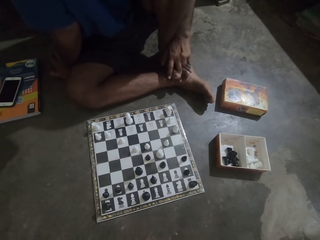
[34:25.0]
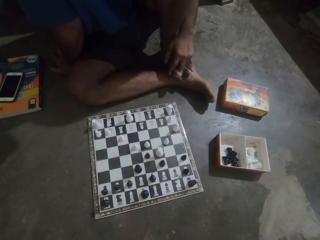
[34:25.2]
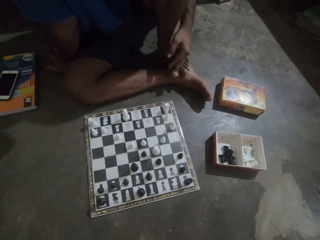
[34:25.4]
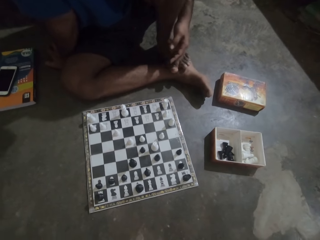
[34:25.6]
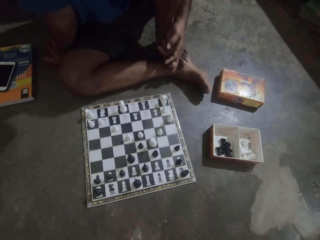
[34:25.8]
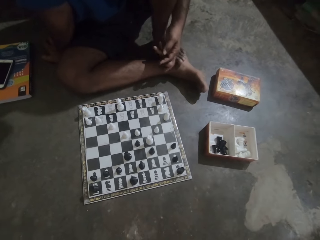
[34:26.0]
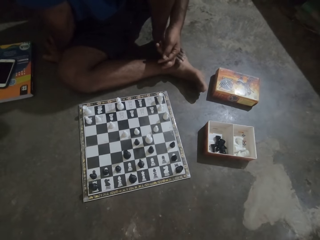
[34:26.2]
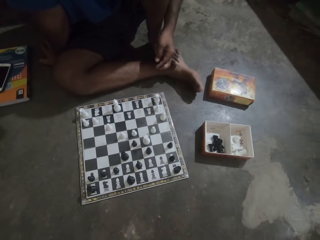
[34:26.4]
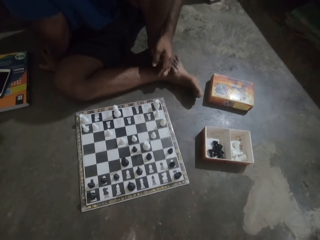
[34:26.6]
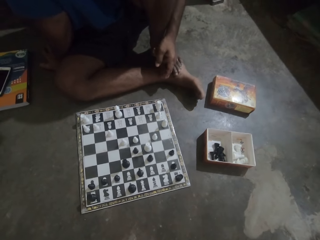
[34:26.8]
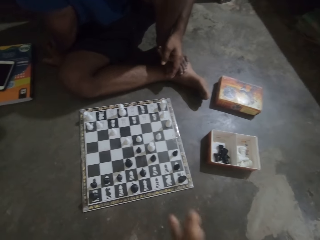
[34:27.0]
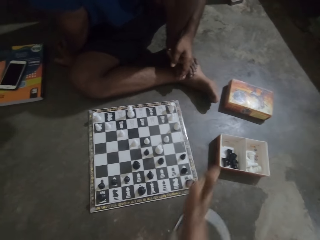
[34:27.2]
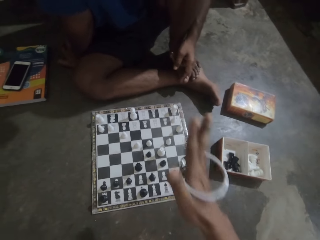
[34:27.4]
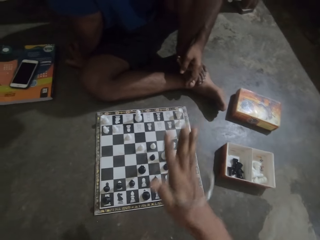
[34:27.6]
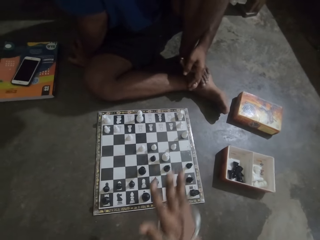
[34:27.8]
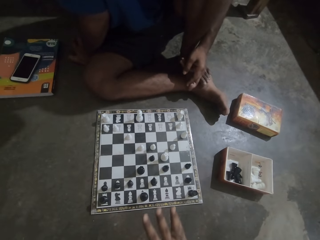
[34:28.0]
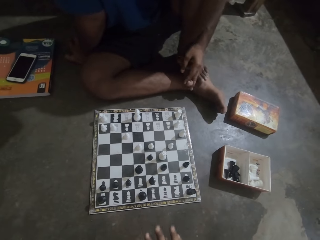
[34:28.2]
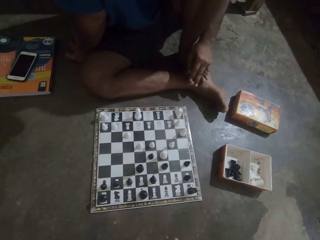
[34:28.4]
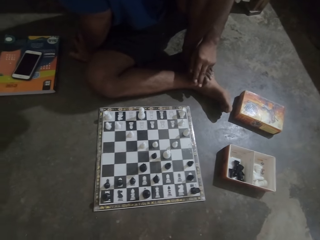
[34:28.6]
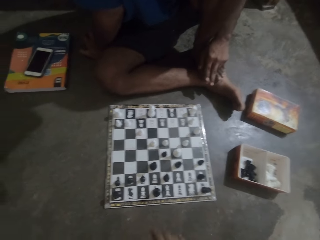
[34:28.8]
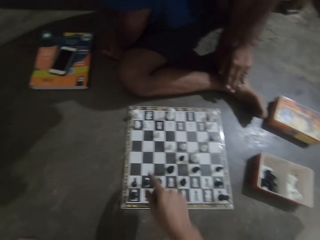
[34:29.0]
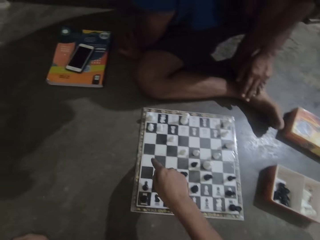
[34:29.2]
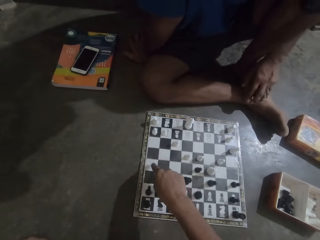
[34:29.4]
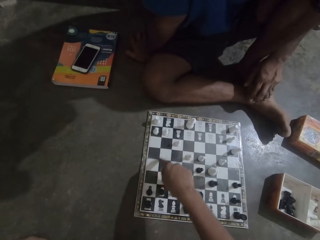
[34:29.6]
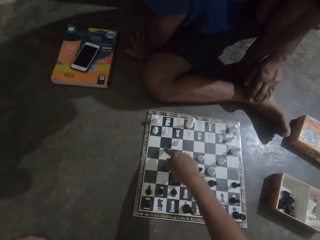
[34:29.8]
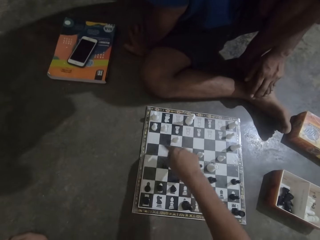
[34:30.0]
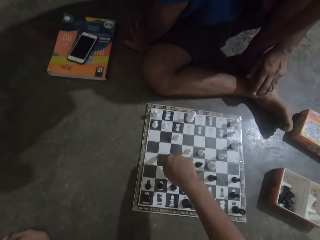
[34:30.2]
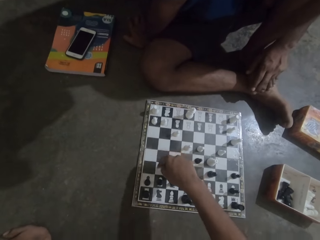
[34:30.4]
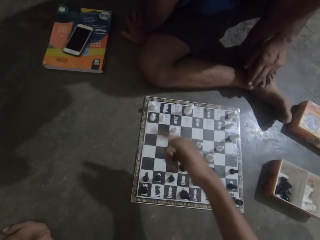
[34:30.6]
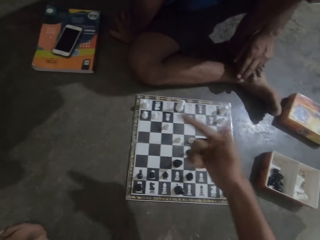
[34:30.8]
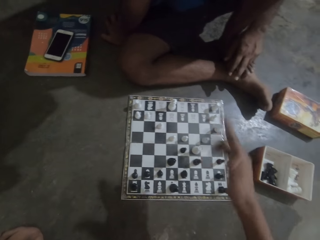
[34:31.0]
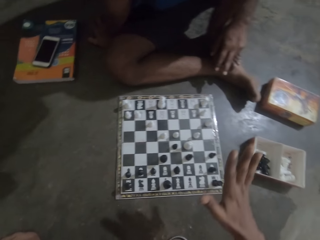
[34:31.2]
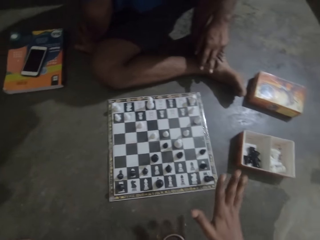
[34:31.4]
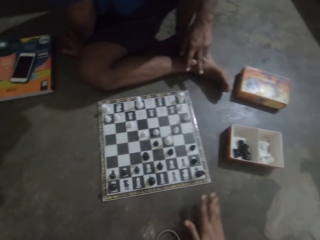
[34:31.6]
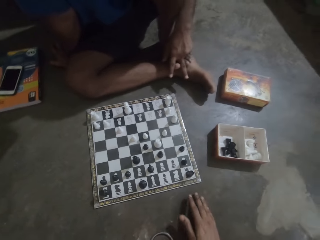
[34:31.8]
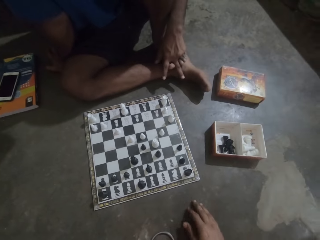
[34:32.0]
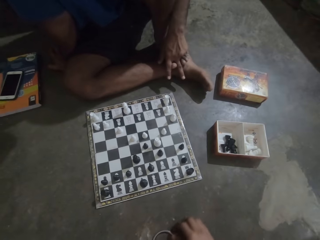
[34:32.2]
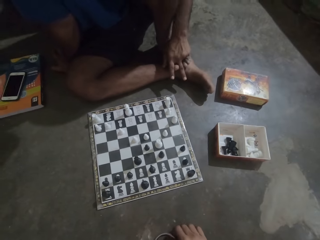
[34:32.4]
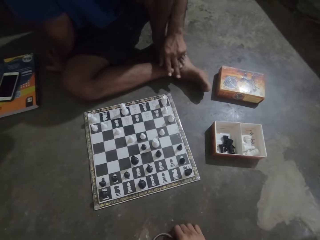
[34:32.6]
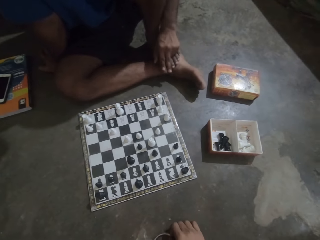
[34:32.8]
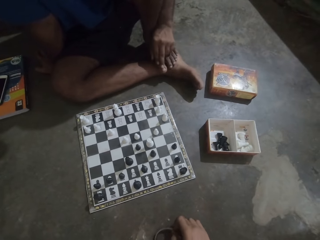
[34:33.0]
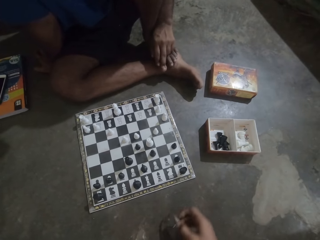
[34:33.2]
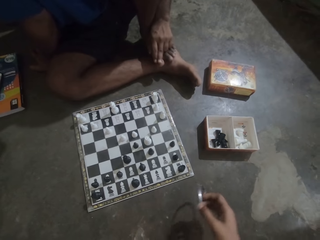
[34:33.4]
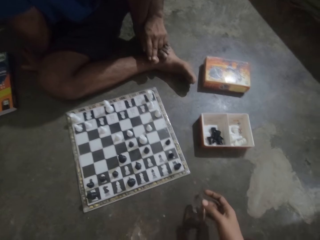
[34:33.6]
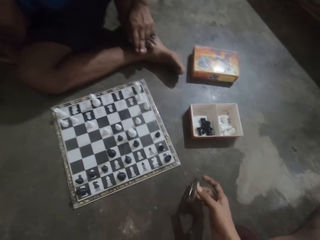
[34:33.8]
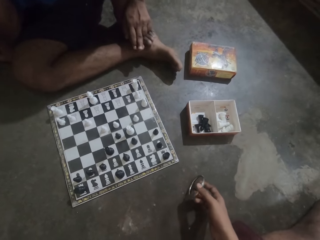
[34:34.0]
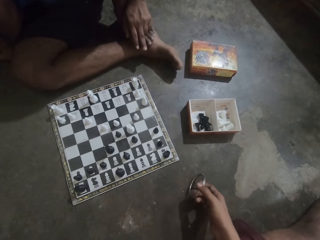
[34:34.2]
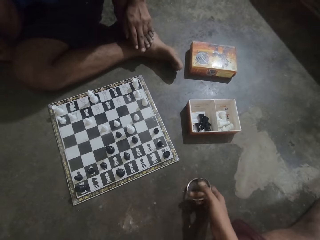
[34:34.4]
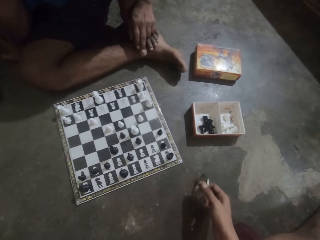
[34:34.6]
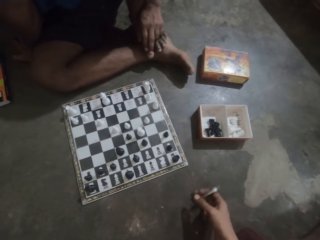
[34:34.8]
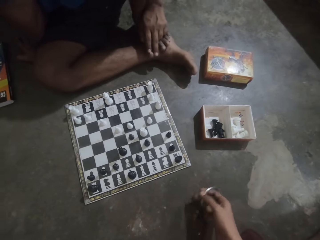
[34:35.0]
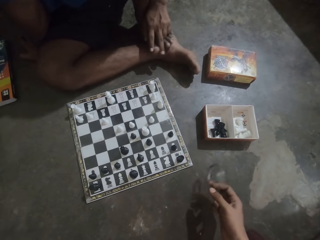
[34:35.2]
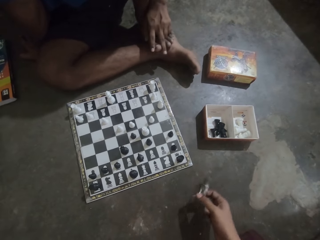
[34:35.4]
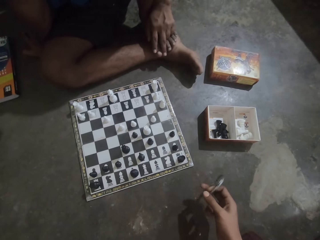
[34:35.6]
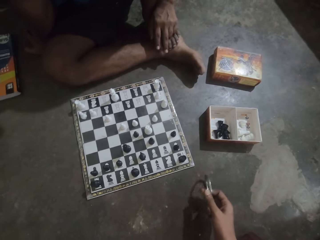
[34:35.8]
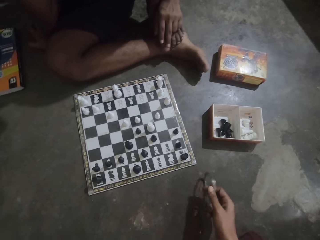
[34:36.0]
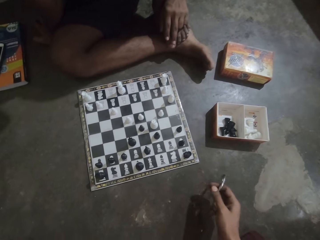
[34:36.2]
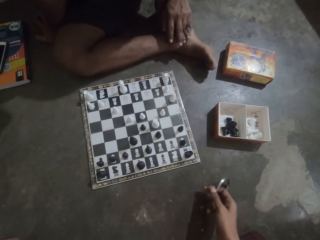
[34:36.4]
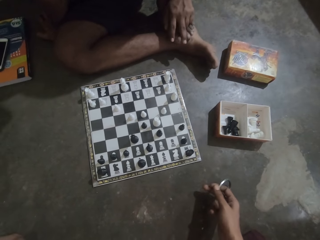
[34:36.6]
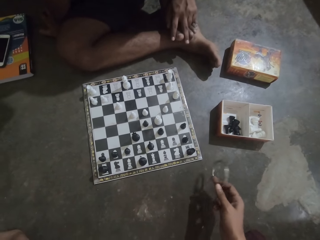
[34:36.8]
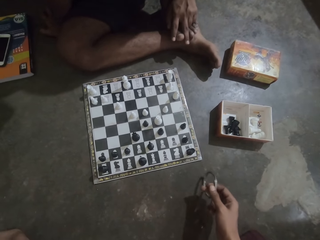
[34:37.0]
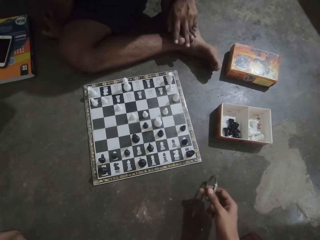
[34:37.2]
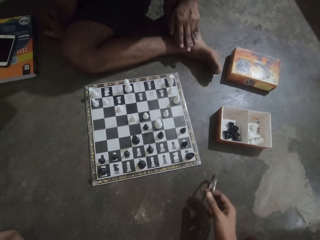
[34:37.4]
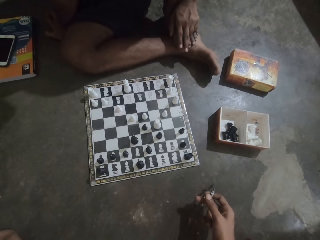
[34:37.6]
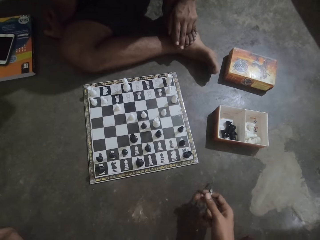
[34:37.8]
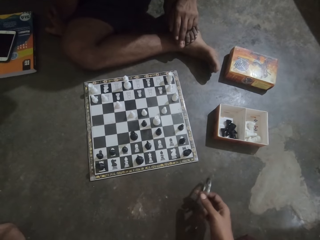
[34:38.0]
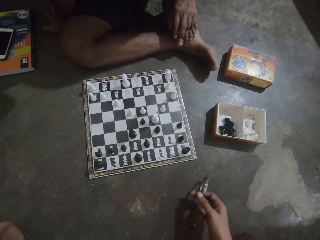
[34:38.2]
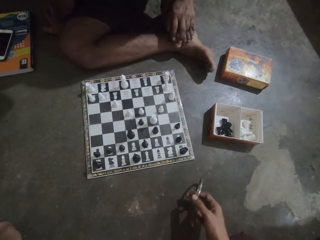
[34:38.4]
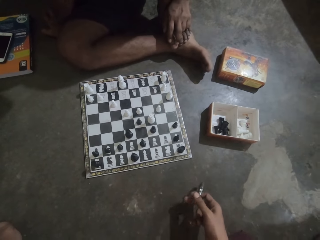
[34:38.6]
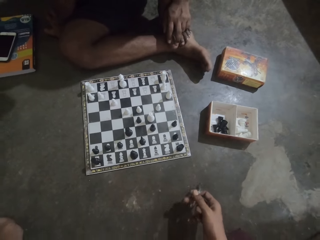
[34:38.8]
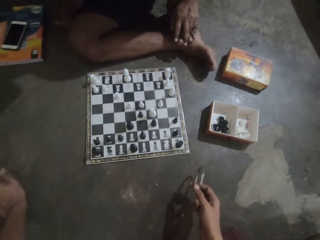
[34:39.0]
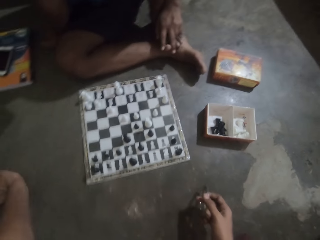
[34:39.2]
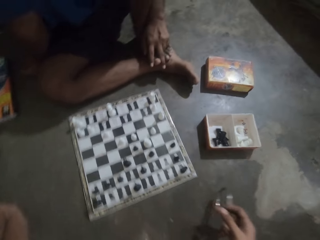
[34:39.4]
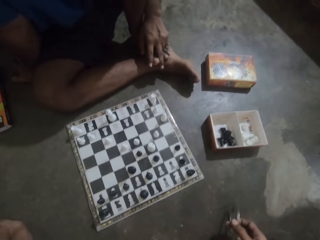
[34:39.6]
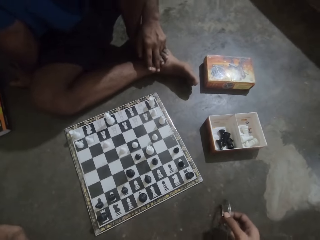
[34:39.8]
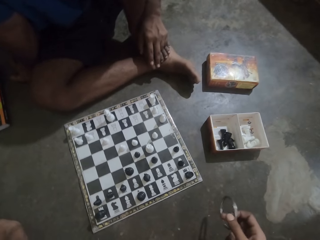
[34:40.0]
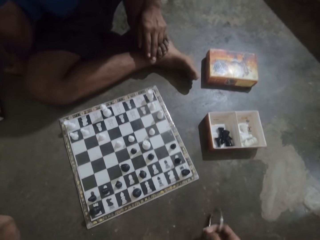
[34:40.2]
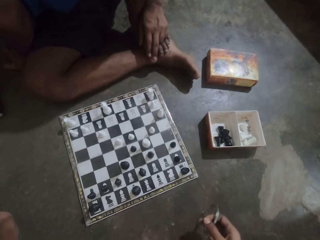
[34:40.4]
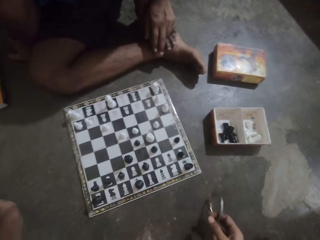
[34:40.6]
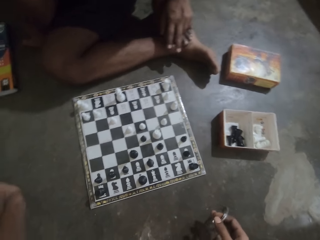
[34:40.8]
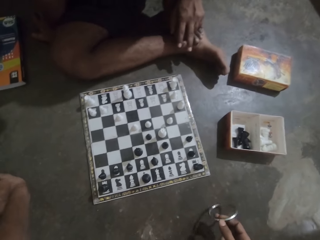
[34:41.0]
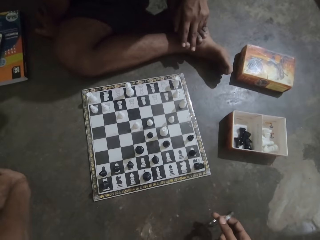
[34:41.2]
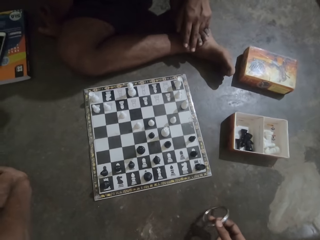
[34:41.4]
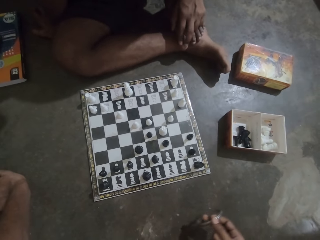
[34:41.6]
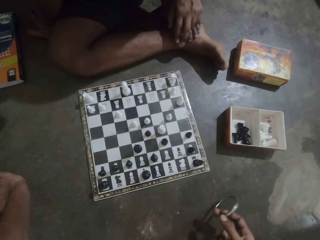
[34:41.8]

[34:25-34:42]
The camera wearer raises his hand on the chess game. He points at the chess game. He converses with a man. He looks at the chess game. He carries the ring. He hits the ring on the ground.

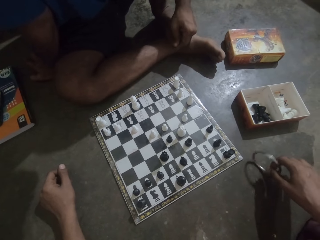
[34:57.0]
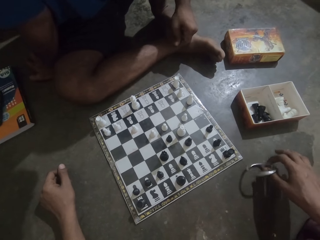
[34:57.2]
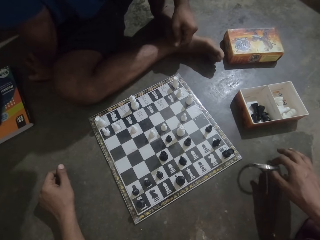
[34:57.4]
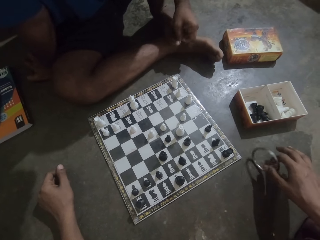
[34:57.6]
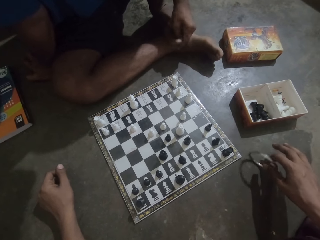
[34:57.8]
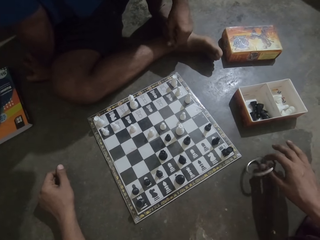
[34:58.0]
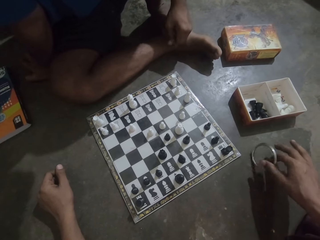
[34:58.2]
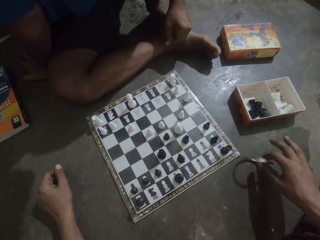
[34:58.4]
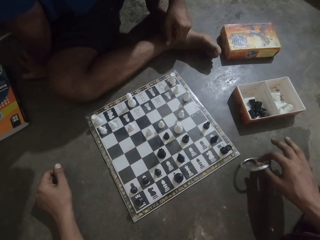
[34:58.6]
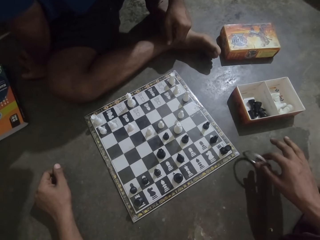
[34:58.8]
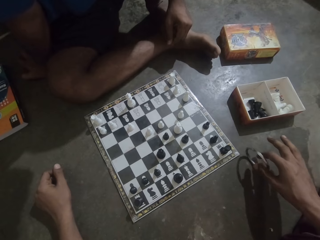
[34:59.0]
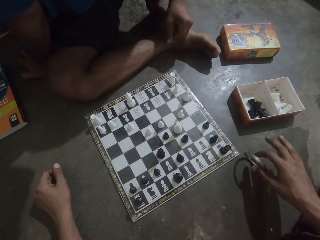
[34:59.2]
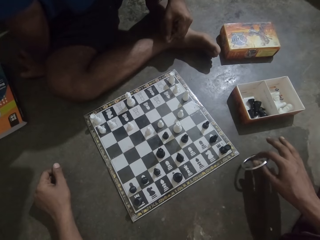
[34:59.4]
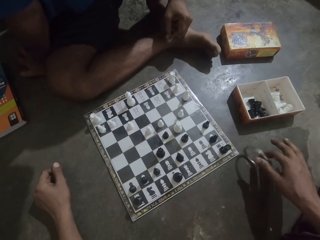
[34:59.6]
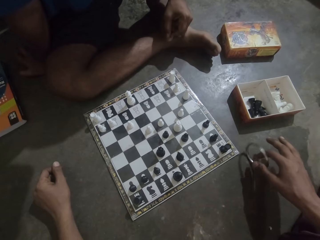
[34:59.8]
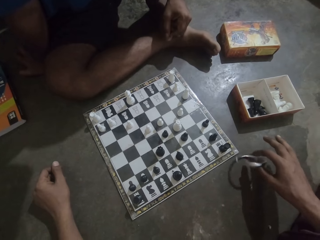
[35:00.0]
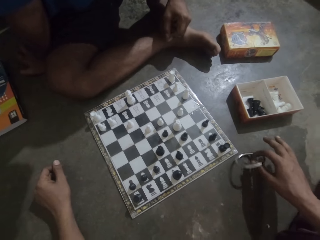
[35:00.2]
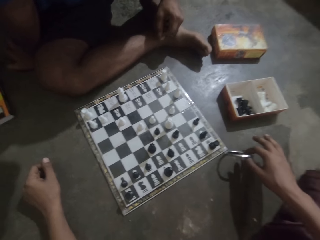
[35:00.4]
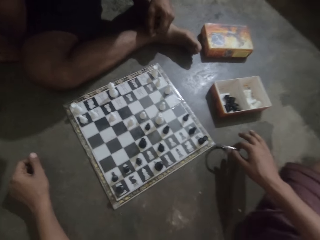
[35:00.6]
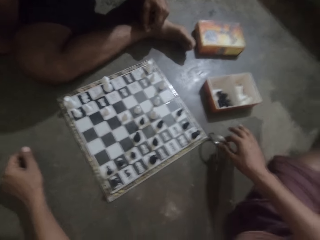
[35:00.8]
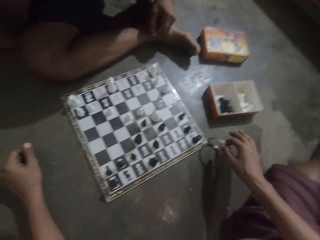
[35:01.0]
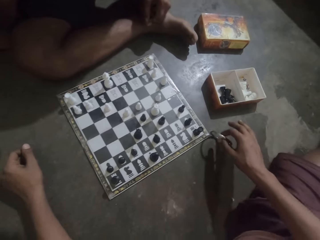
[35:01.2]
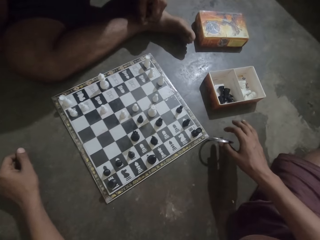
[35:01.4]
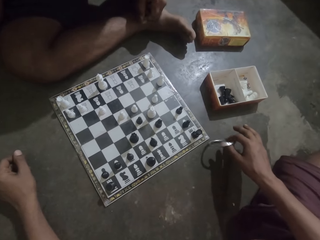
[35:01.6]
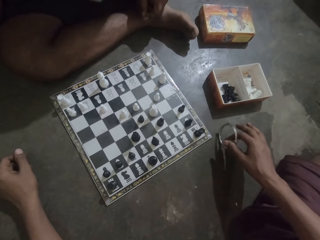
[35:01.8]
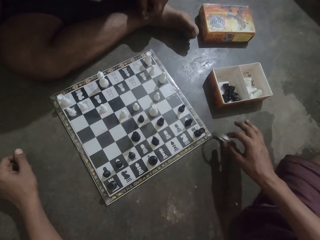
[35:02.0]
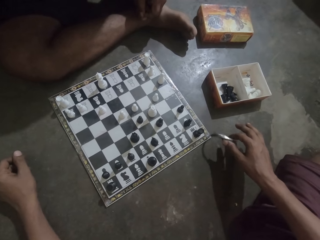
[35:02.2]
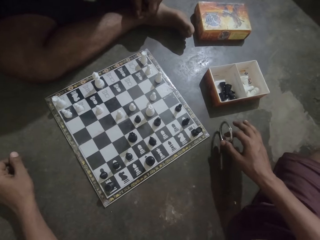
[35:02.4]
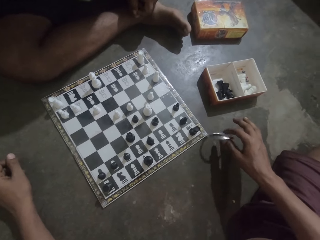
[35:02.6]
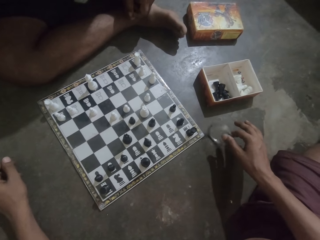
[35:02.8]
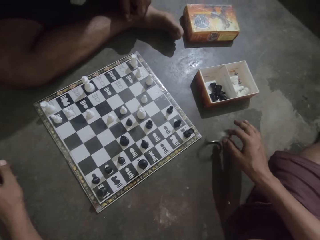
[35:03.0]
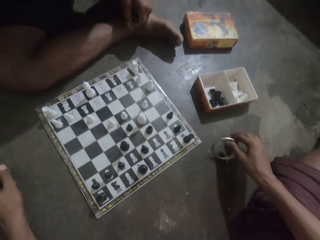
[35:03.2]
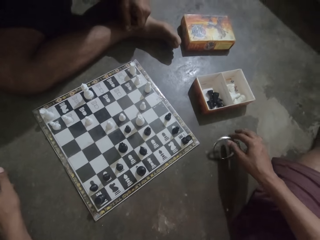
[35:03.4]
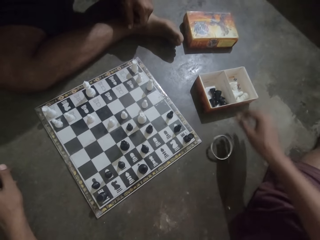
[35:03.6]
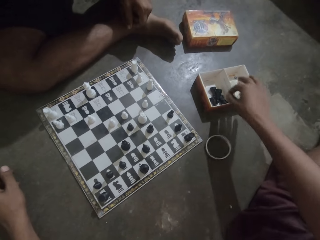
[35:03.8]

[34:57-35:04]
The camera wearer looks at the chess game. They swing the ring on the ground.
